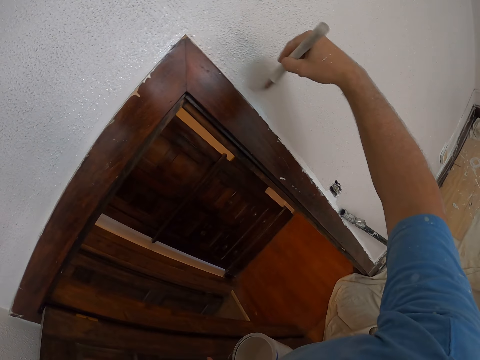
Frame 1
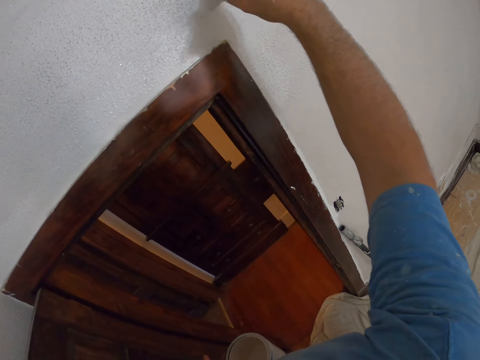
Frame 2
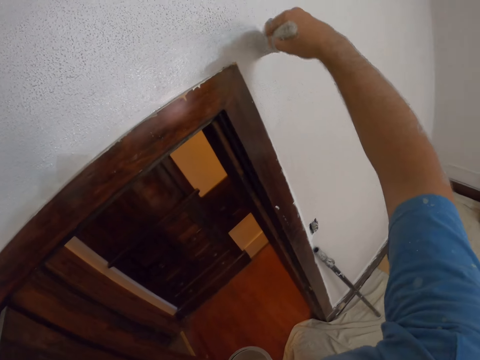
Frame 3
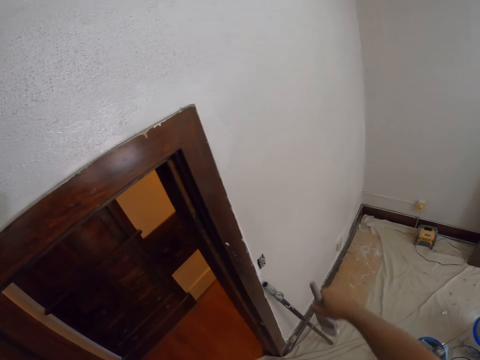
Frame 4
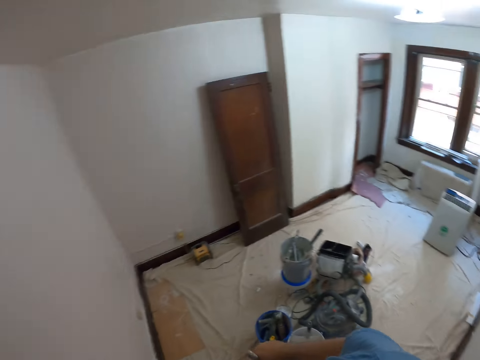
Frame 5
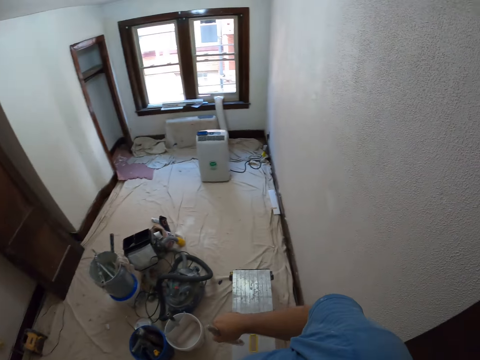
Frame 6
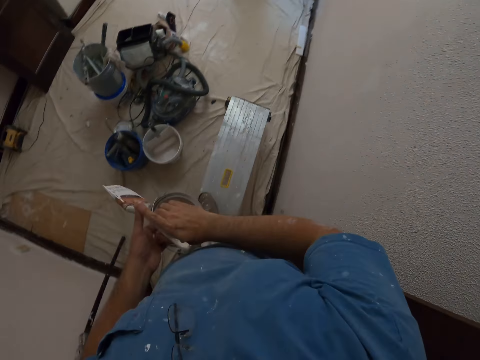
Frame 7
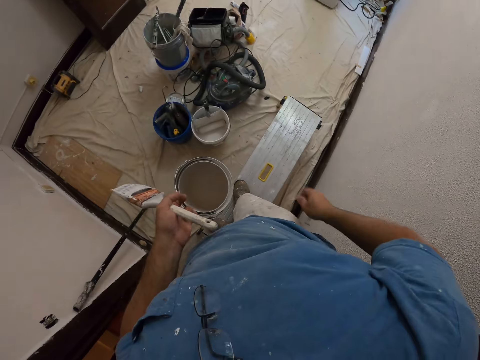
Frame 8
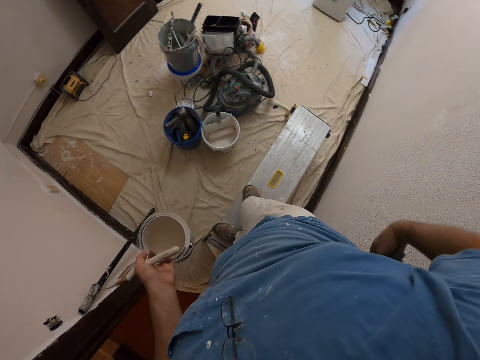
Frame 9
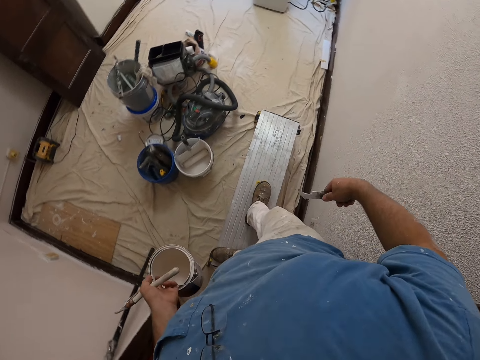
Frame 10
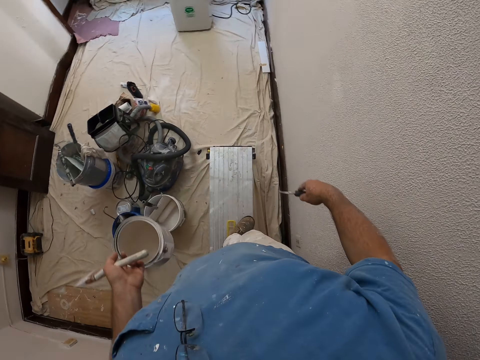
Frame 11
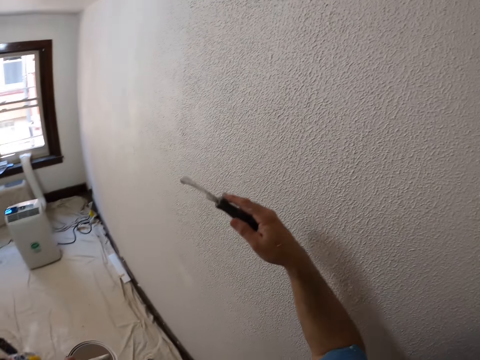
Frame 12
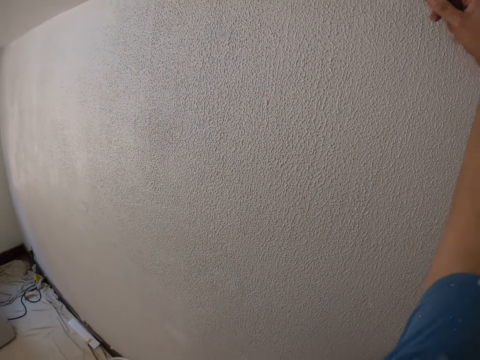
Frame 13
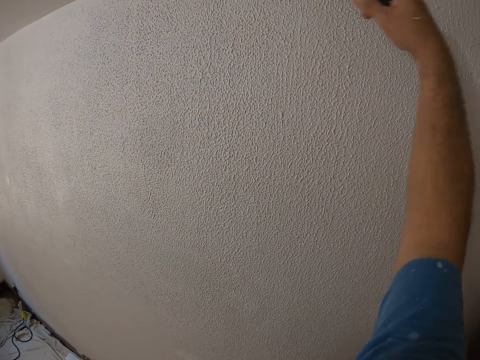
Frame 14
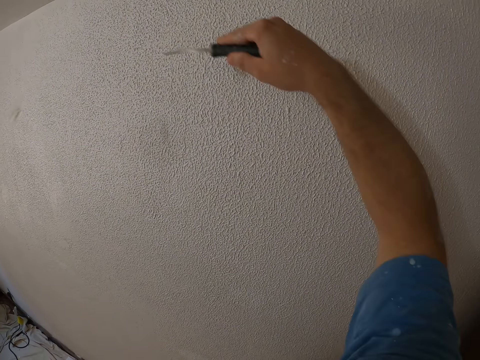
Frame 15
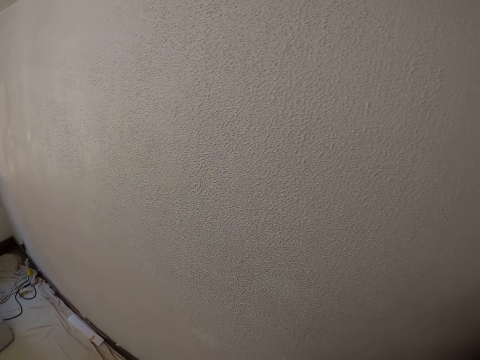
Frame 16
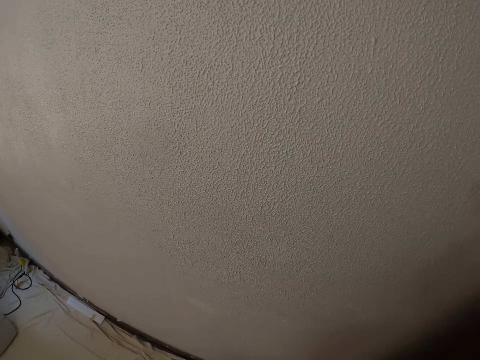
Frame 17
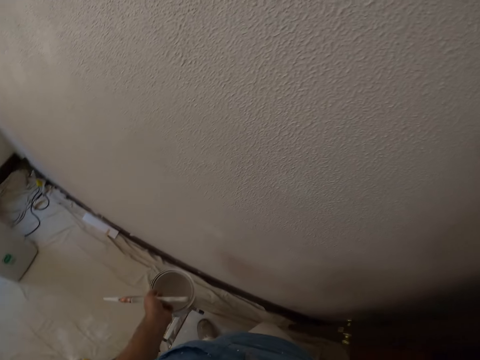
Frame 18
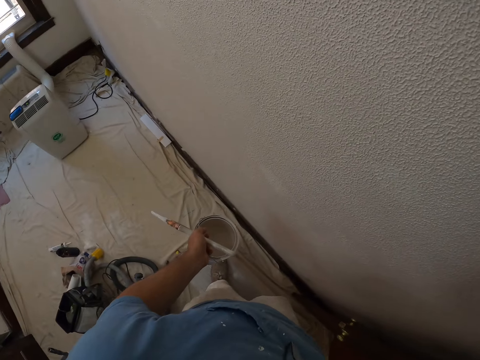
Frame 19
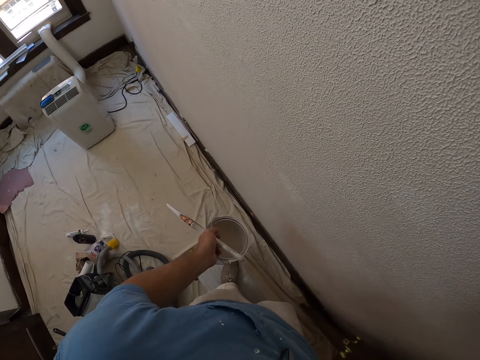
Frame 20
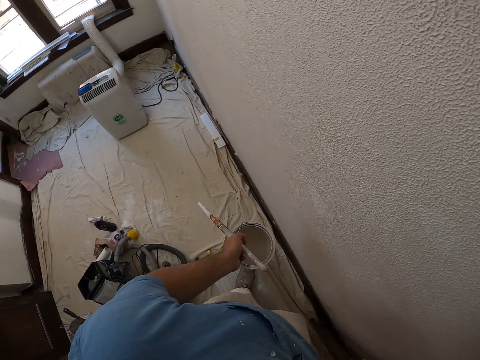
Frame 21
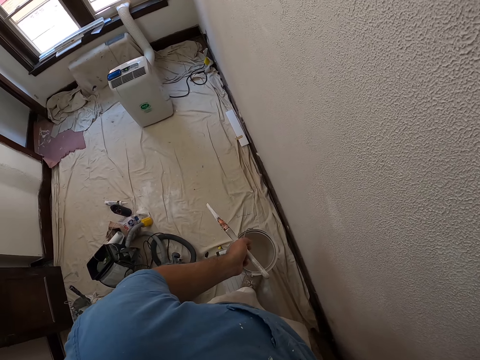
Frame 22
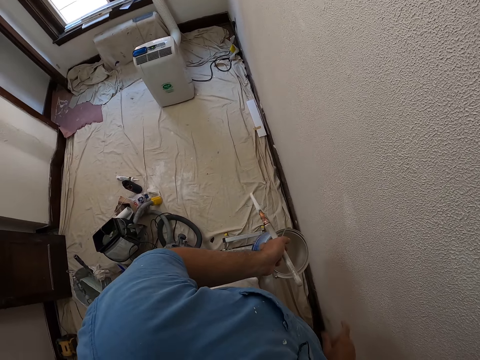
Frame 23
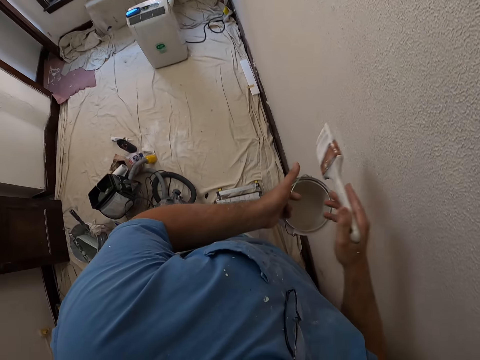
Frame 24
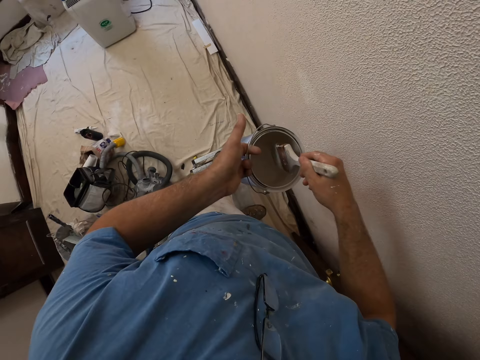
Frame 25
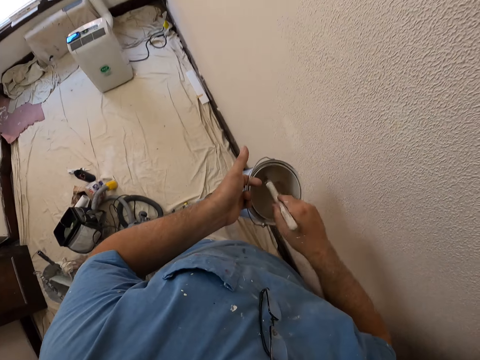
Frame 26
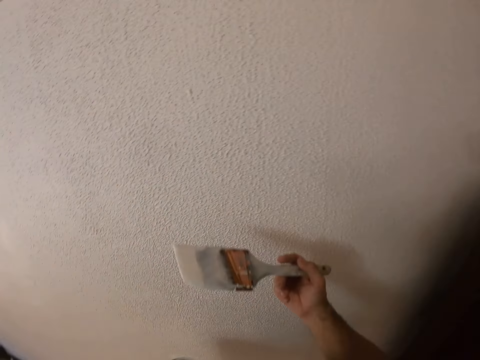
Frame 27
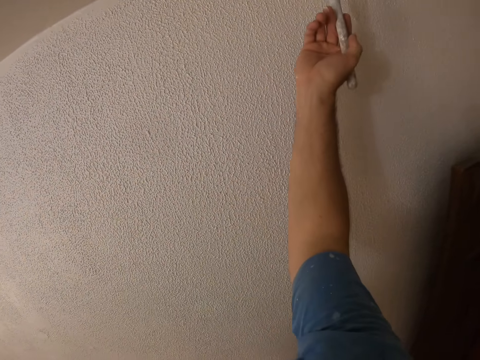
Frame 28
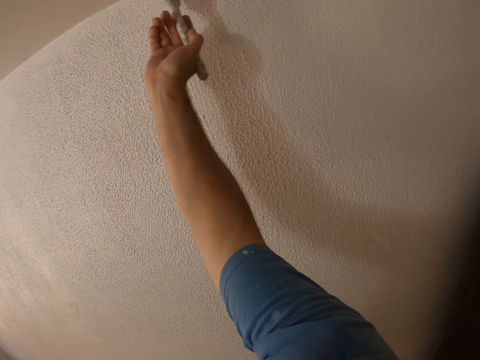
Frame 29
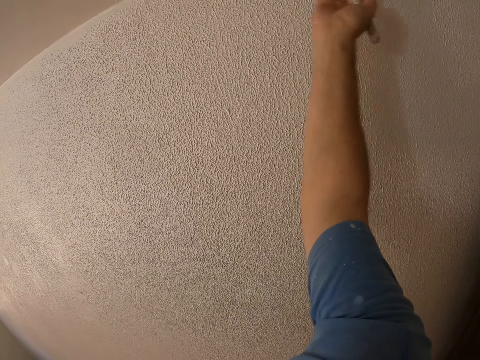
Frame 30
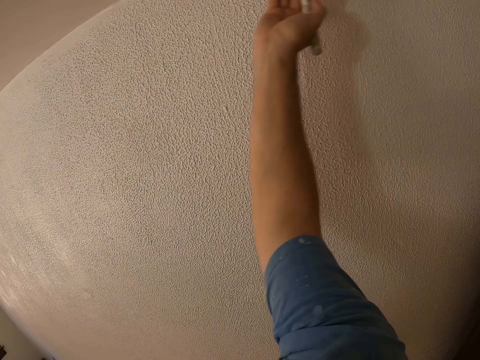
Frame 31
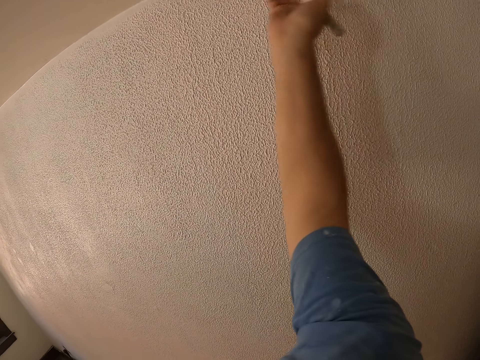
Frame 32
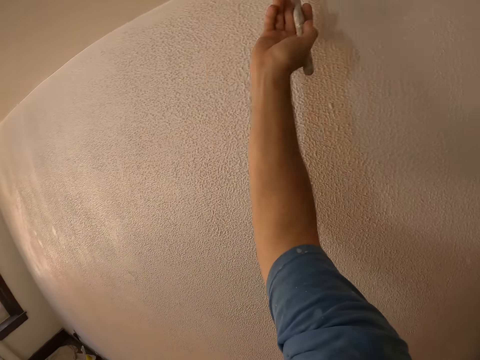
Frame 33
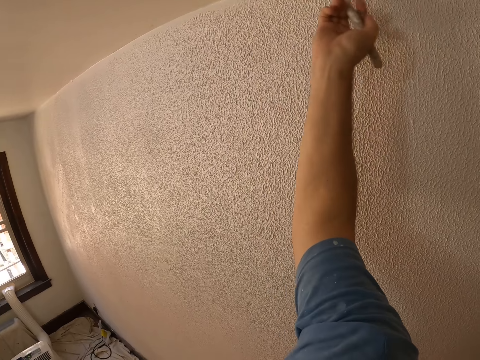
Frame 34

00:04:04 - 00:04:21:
The camera wearer exchanges the hand holding the paint brush. They pick up the wall scraper from a pocket. They walk in the room. They scratch the wall with the wall scraper. They pocket the wall scraper. They exchange the hand carrying the paint brush. They dip the paint brush in the painting can. They paint the wall with the paint brush.

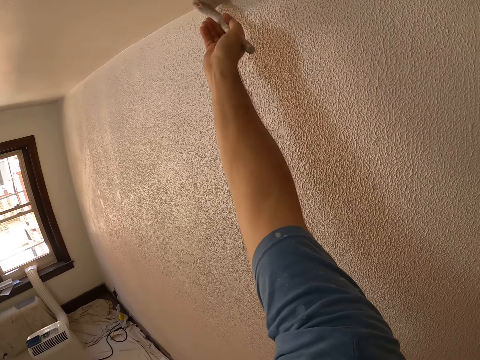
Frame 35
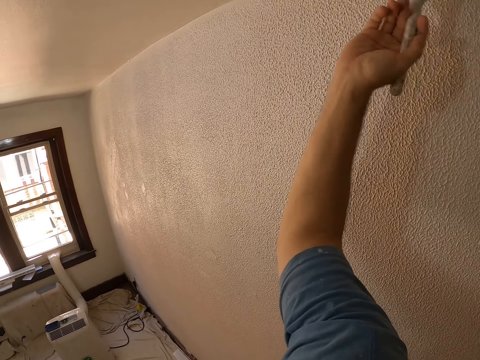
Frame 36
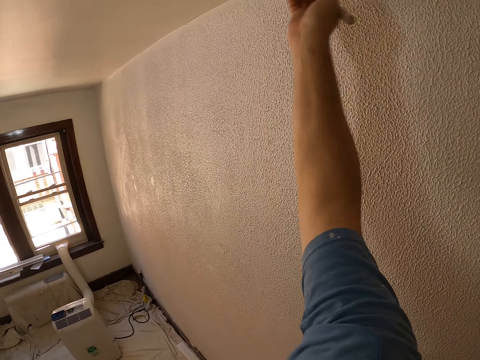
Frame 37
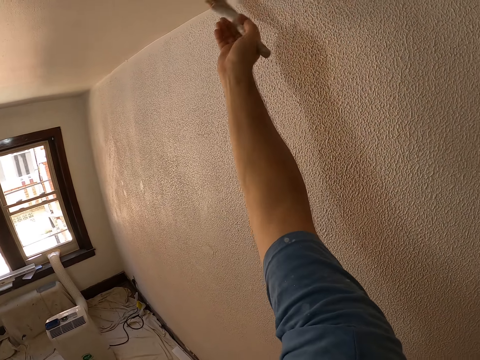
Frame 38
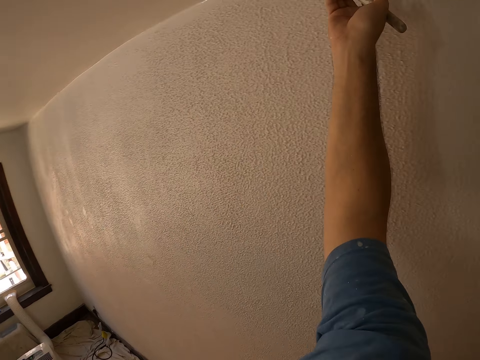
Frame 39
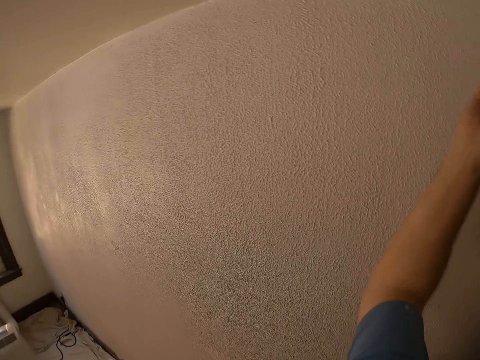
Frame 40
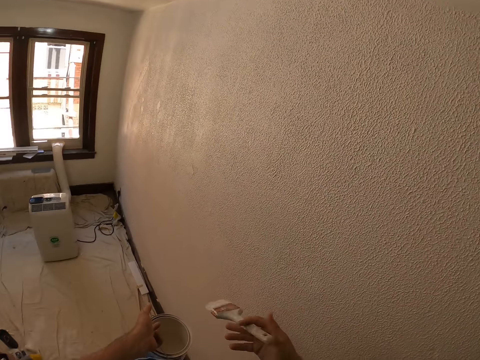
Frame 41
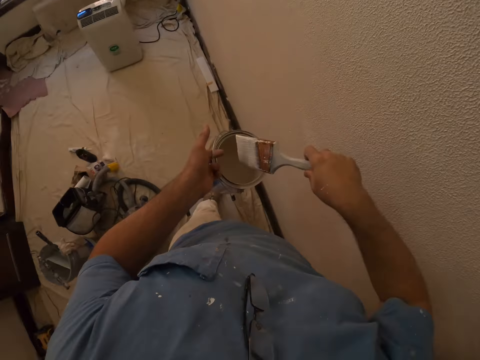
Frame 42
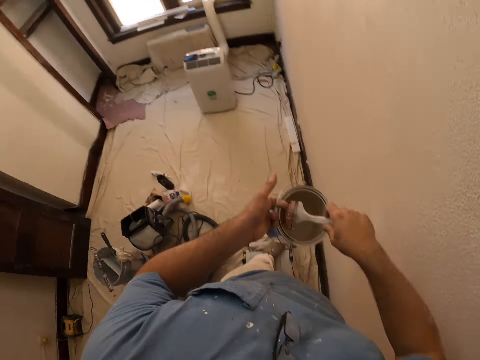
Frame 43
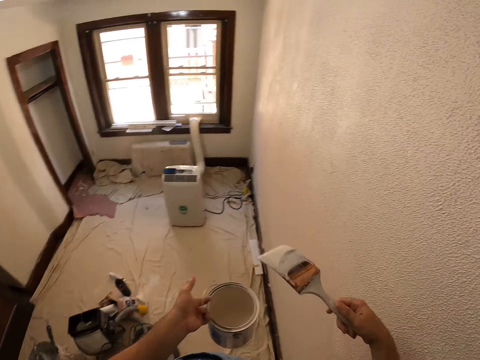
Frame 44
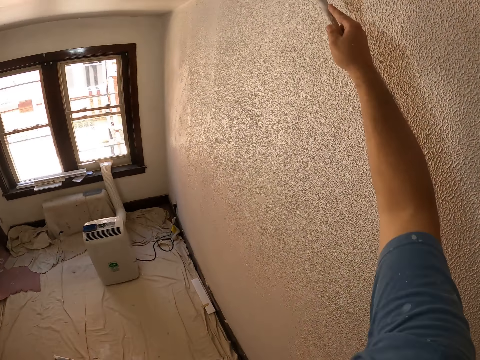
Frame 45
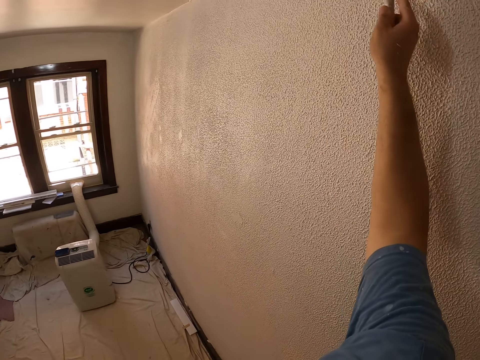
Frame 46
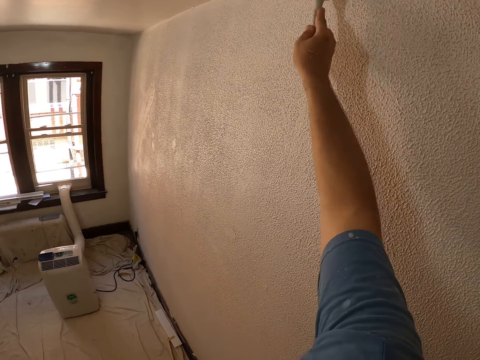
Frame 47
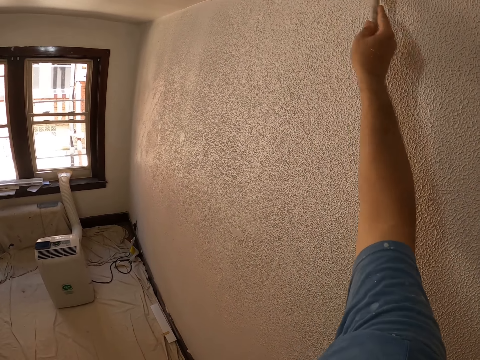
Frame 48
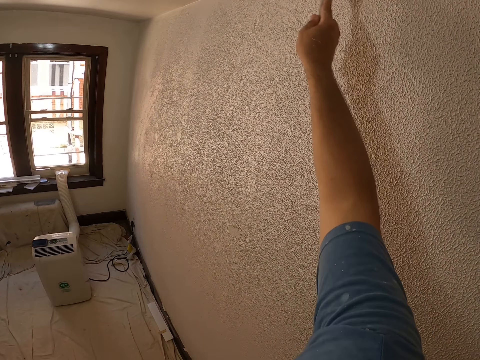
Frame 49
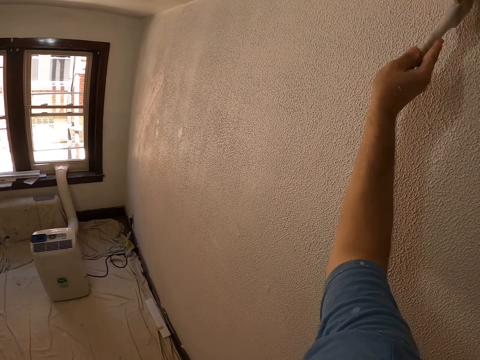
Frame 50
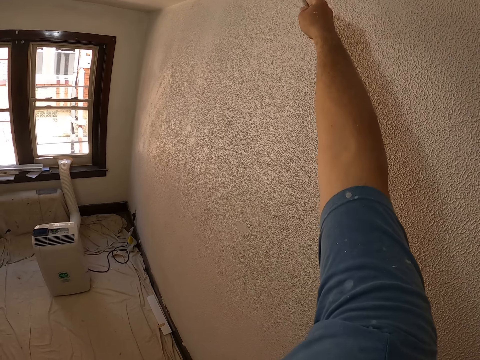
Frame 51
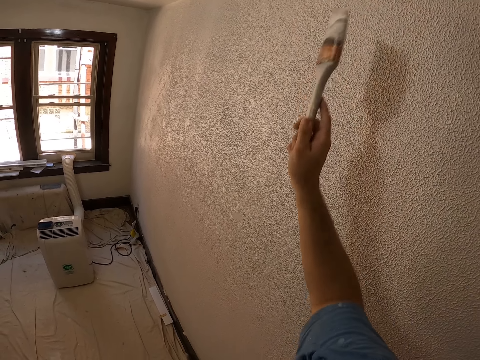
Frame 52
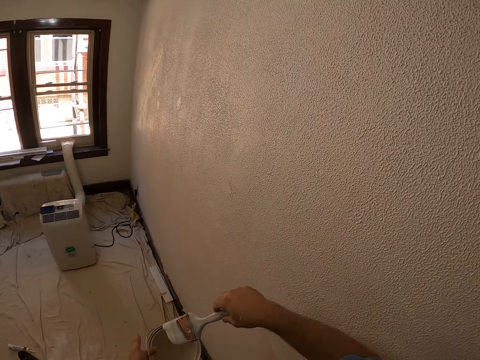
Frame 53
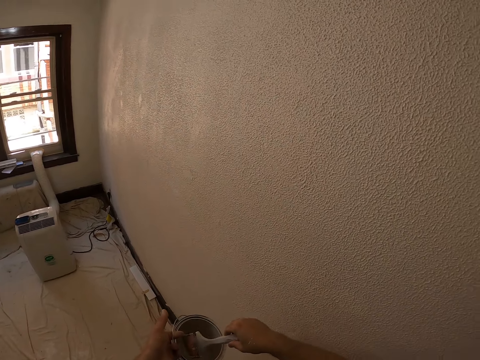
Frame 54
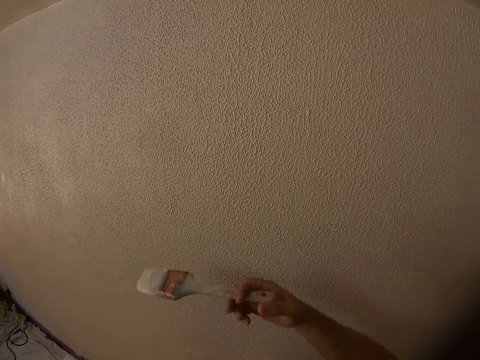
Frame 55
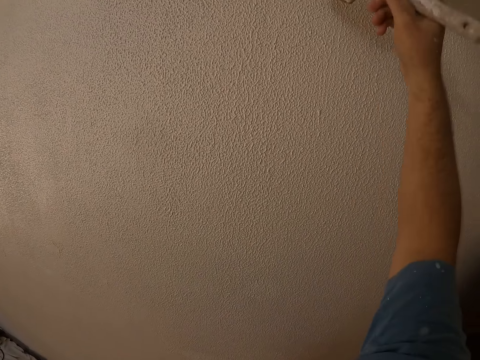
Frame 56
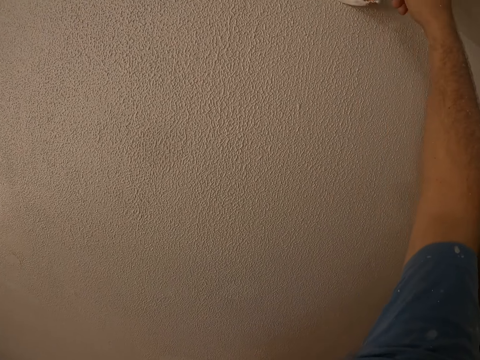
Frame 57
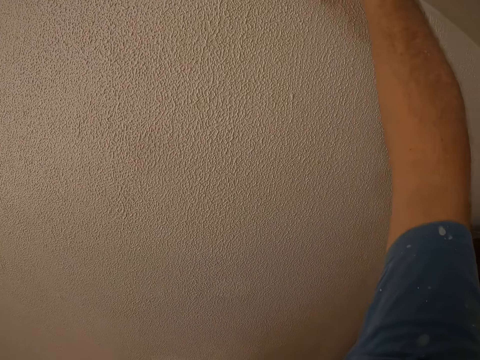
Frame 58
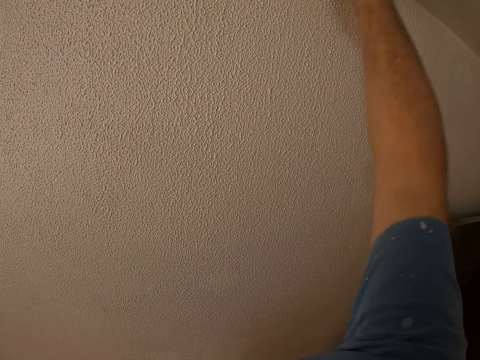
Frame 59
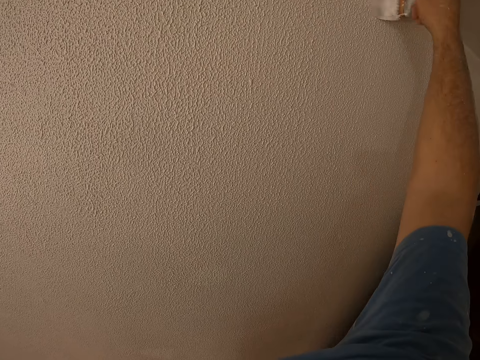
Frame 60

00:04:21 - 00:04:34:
The camera wearer dips the paint brush in the painting can. They paint the wall with the paint brush. They dip the paint brush in the painting can. They paint the wall with the paint brush.
